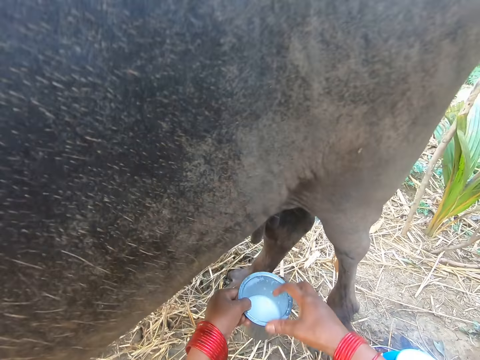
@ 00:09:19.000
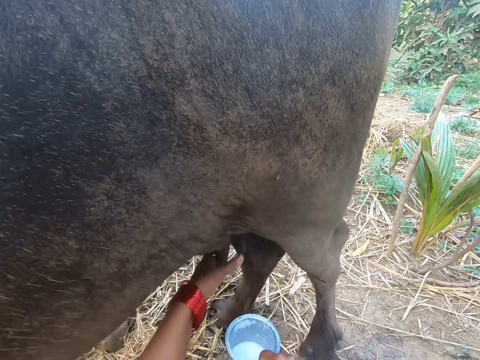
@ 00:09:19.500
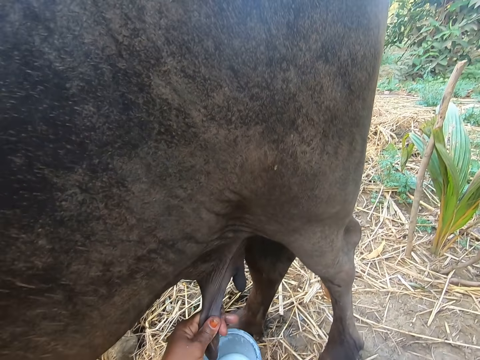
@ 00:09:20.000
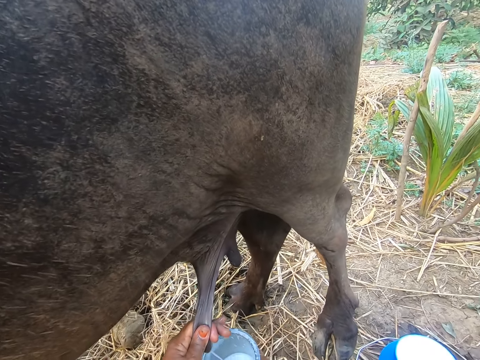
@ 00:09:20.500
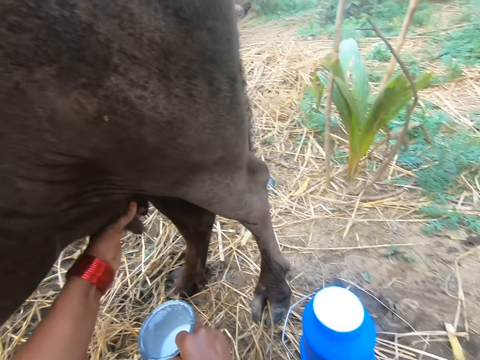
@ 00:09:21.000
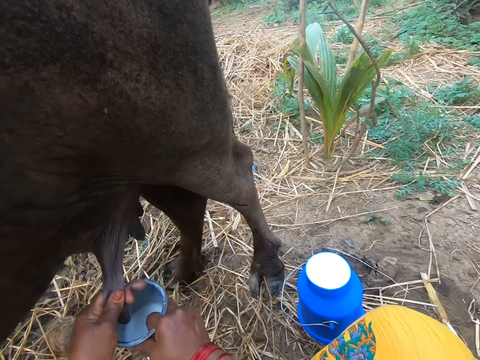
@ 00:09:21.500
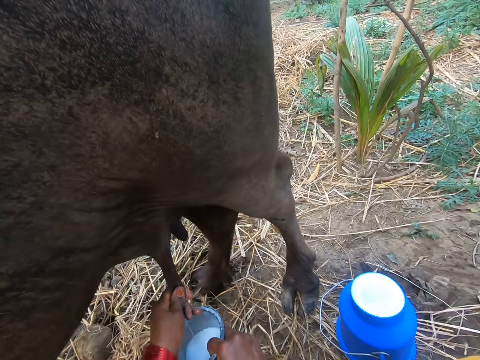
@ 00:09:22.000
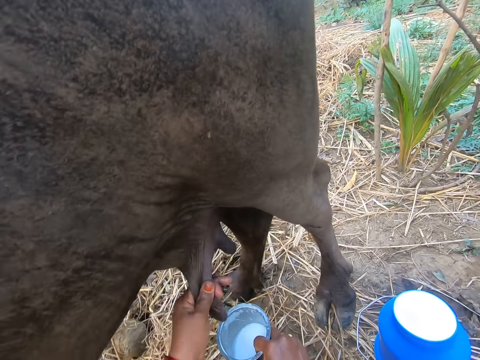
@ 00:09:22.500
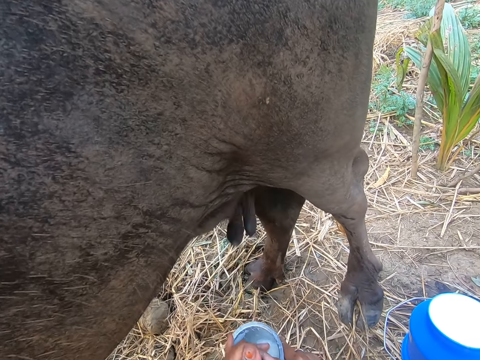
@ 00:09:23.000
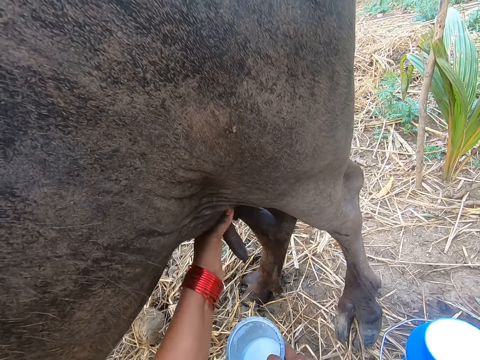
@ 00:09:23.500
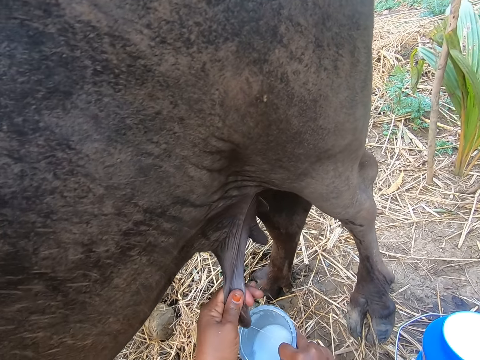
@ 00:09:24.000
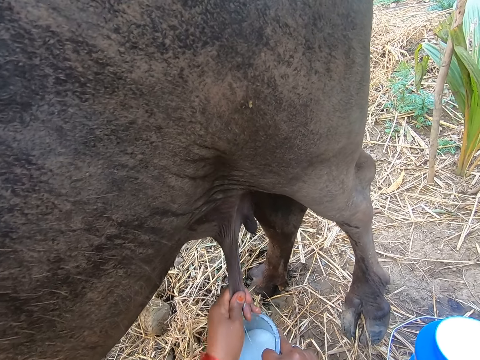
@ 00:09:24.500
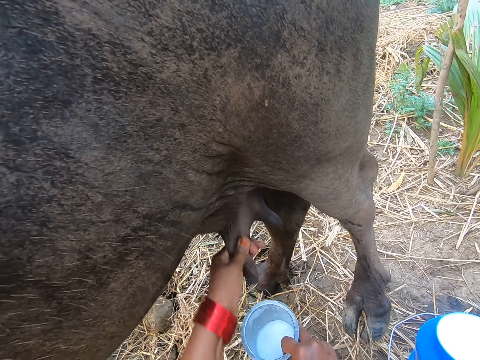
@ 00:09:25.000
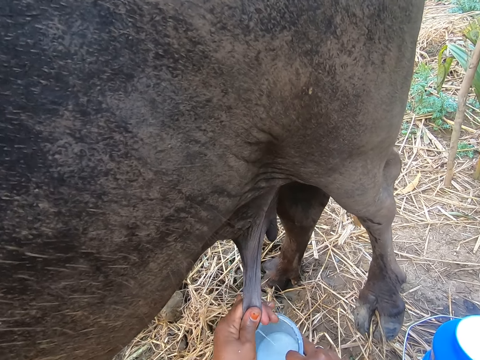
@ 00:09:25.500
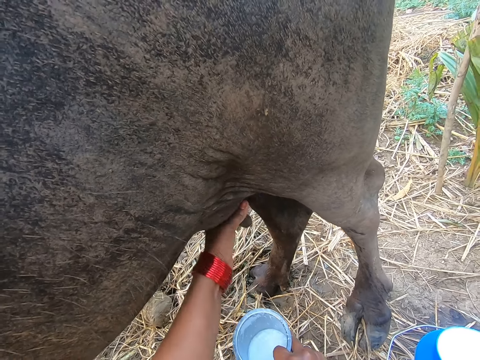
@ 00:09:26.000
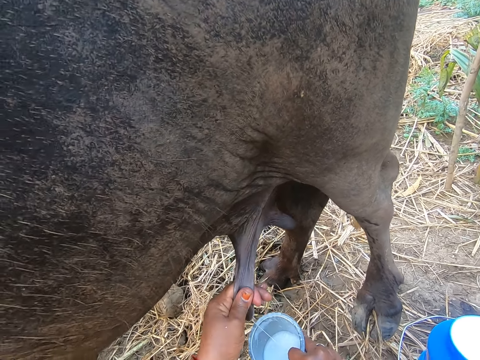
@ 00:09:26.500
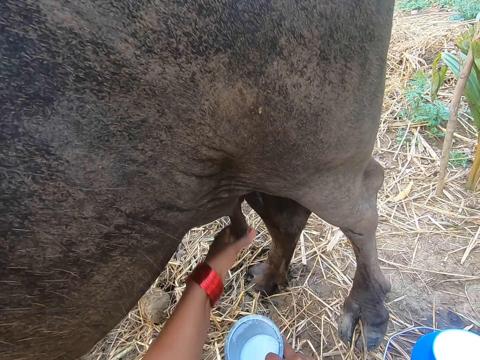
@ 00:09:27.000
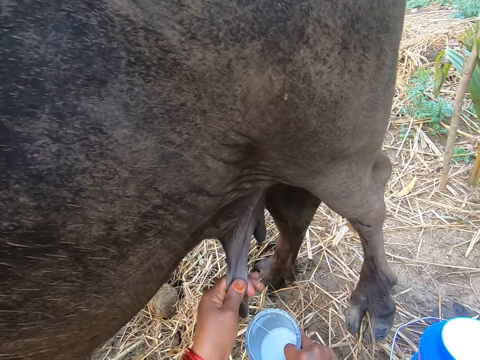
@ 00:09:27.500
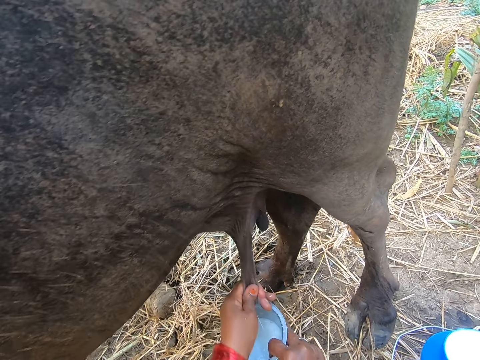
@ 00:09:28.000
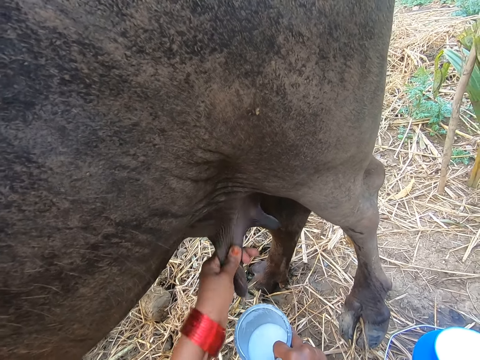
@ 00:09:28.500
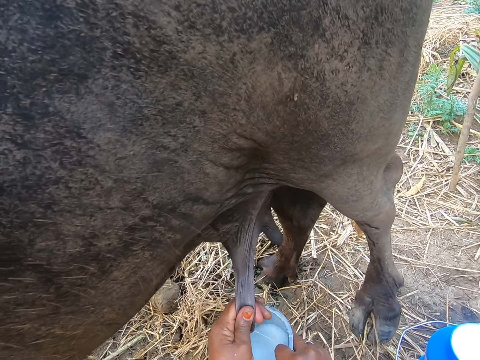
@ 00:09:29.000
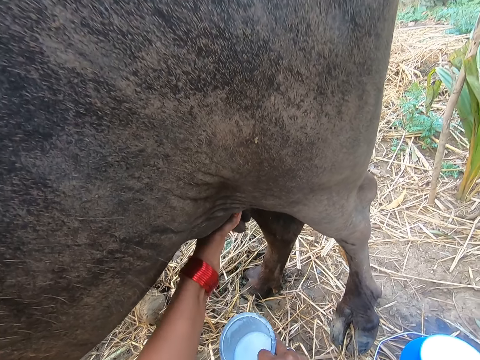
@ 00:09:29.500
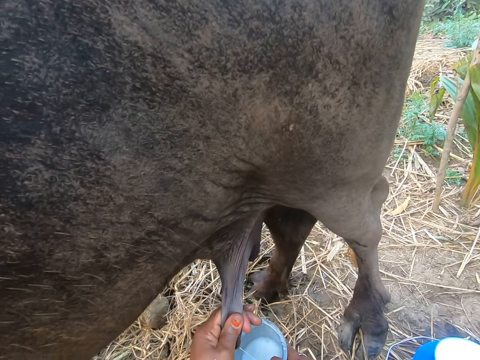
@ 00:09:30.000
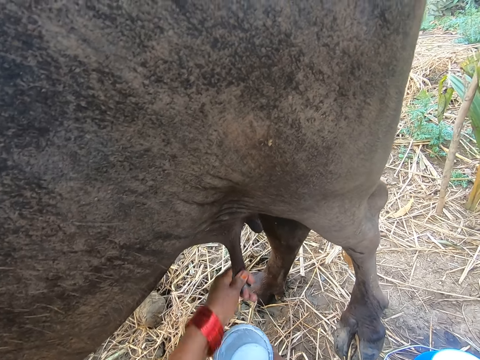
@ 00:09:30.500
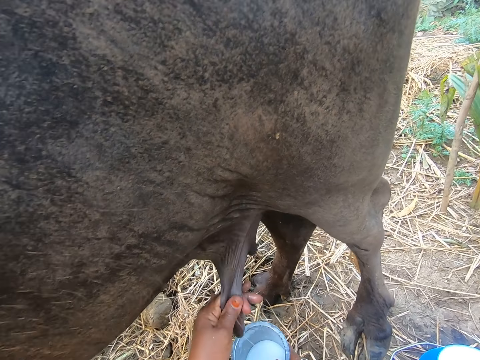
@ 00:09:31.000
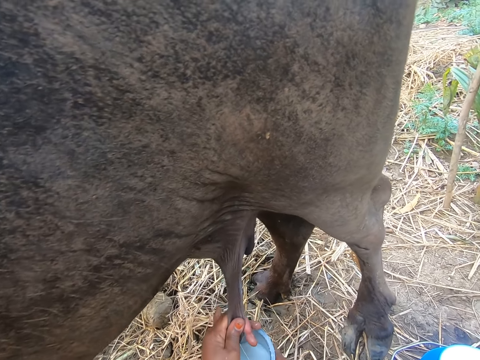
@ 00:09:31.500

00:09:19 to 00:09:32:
The camera wearer passes the cup from her left hand to her right hand. She milks the cow.

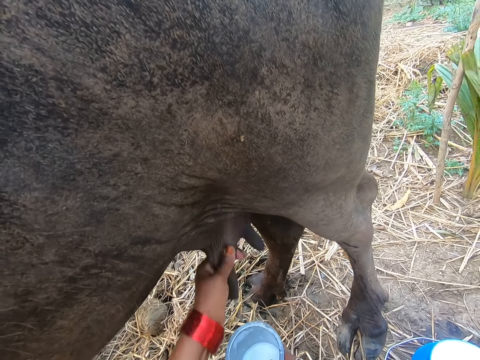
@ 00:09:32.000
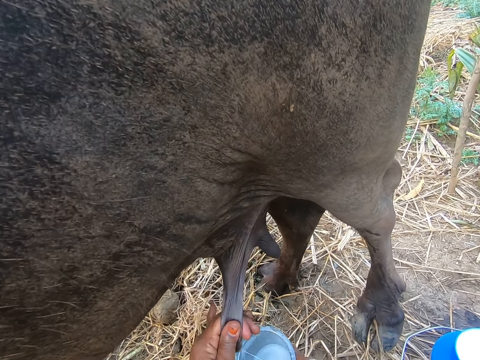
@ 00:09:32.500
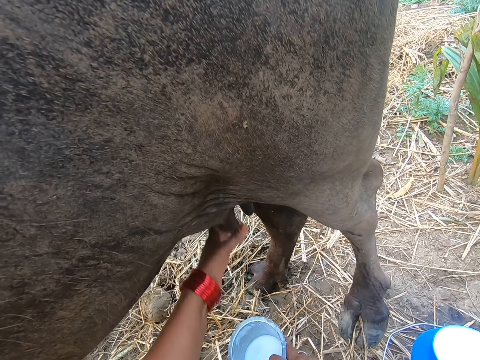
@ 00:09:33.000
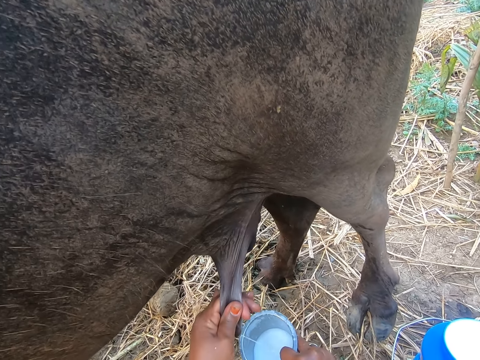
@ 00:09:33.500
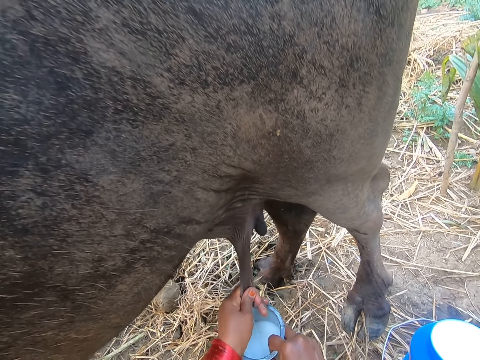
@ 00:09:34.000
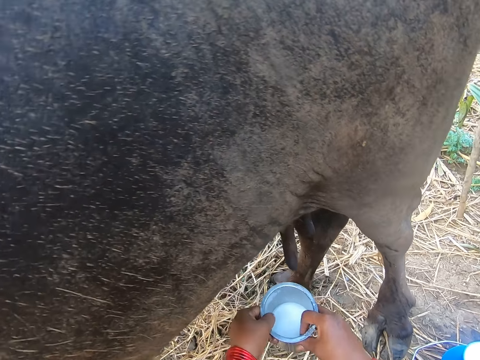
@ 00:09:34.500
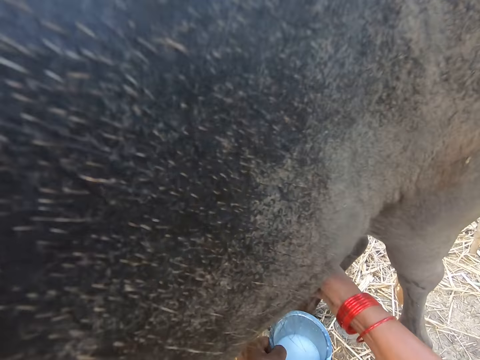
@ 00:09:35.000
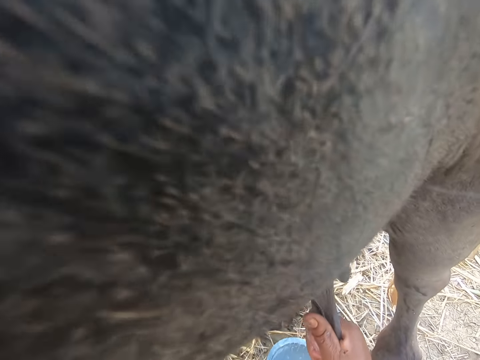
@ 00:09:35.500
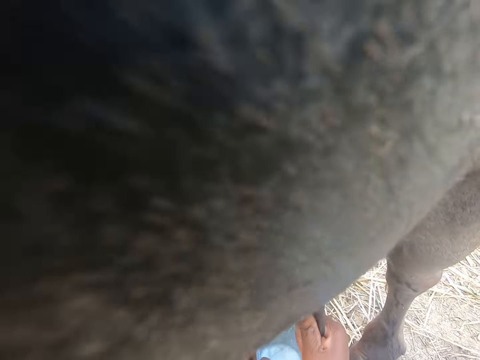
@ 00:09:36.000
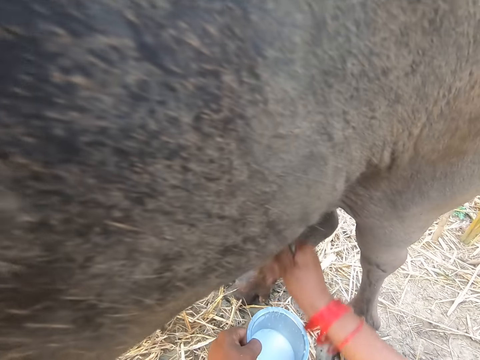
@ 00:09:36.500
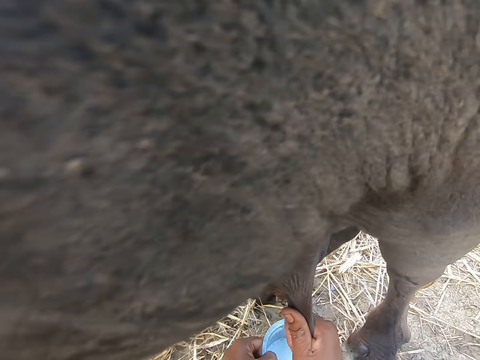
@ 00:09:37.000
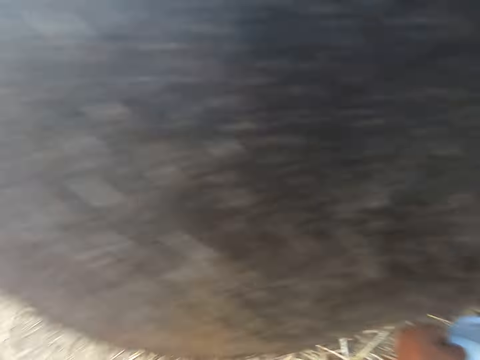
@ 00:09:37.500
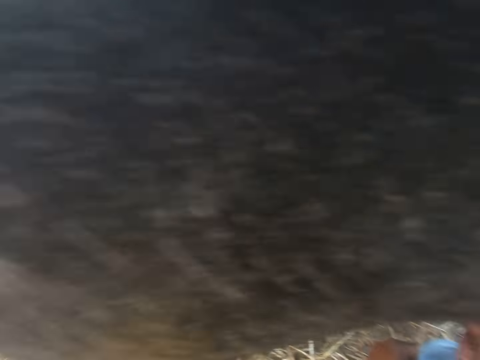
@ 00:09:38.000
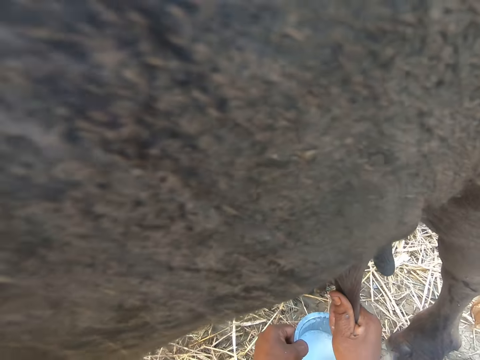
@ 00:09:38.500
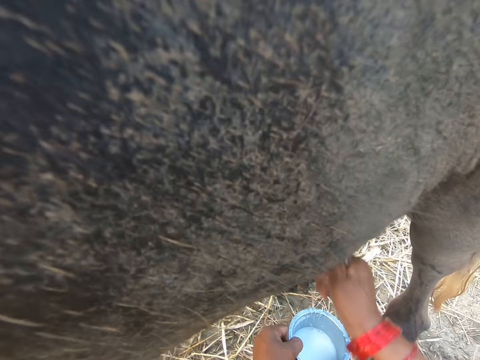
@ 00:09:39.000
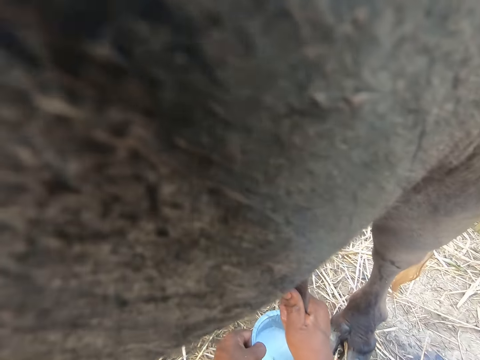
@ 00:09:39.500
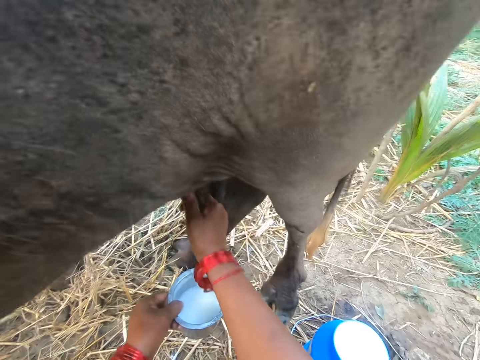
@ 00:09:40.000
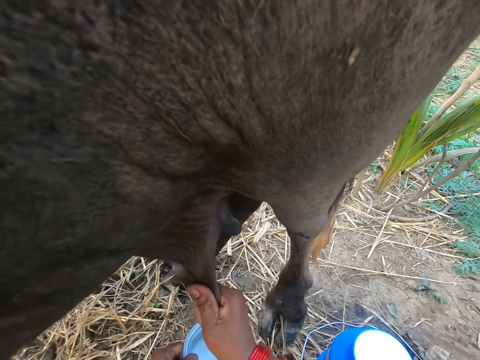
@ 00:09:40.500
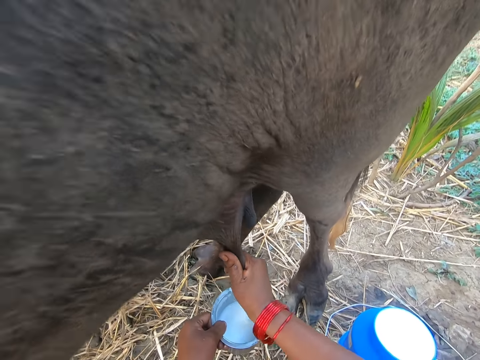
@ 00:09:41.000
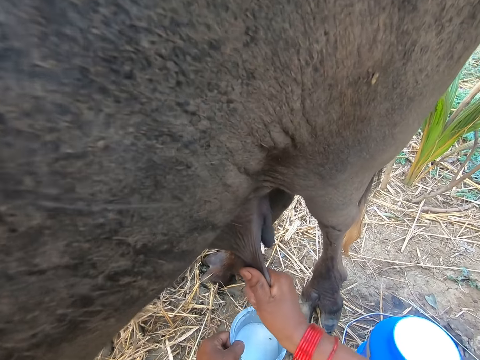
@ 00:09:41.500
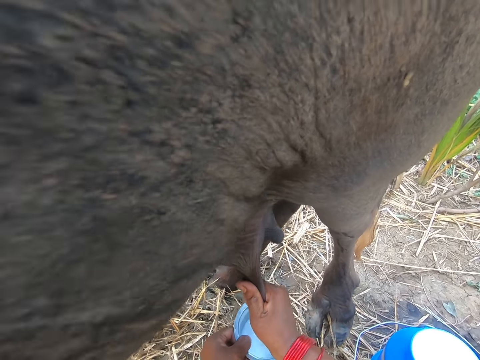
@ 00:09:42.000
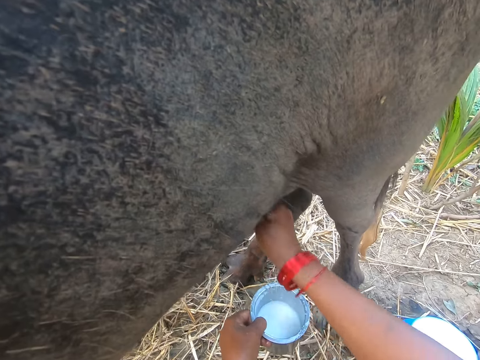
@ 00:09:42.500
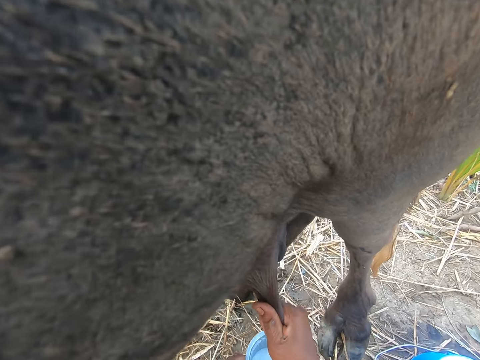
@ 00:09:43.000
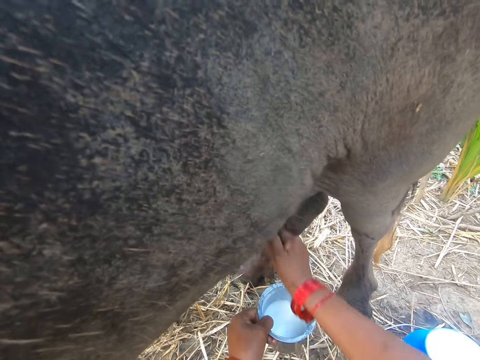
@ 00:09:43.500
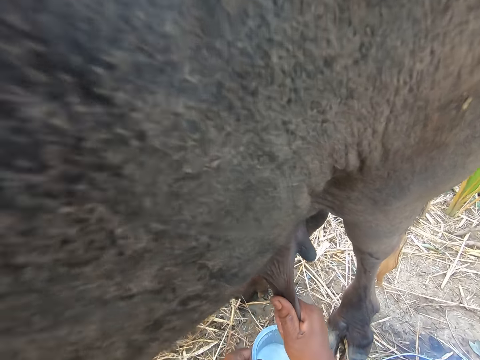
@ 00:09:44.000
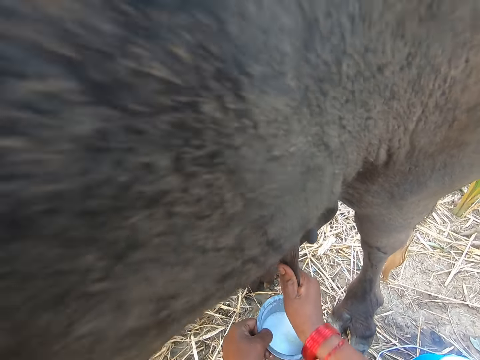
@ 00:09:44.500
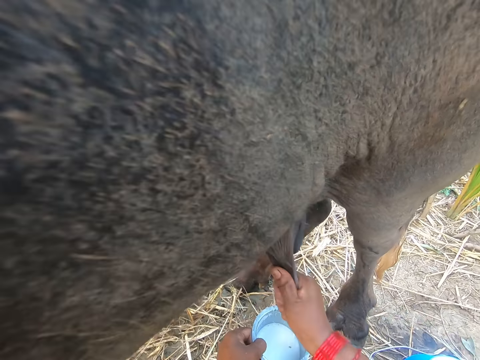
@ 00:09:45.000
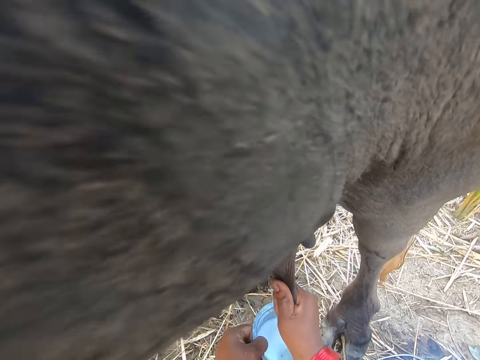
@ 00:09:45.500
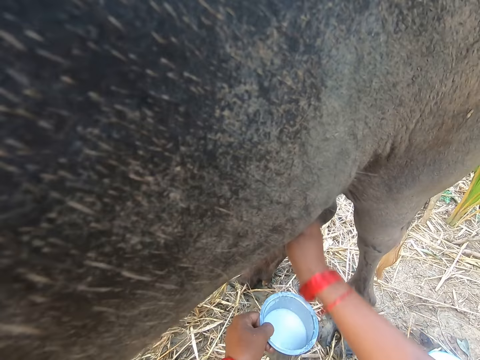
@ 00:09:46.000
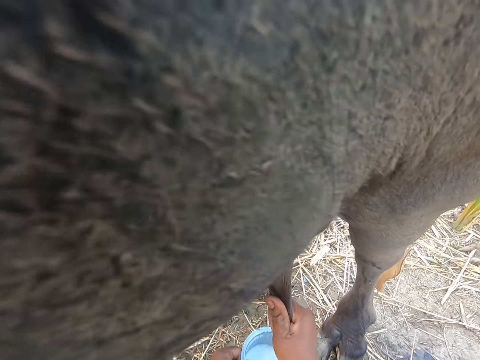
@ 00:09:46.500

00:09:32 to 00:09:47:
The camera wearer passes the cup from her right hand to her left hand. She milks the cow.
